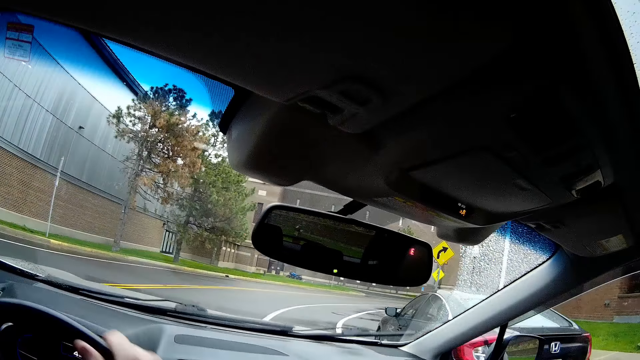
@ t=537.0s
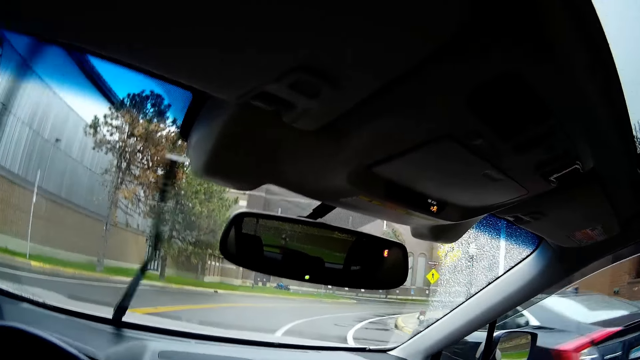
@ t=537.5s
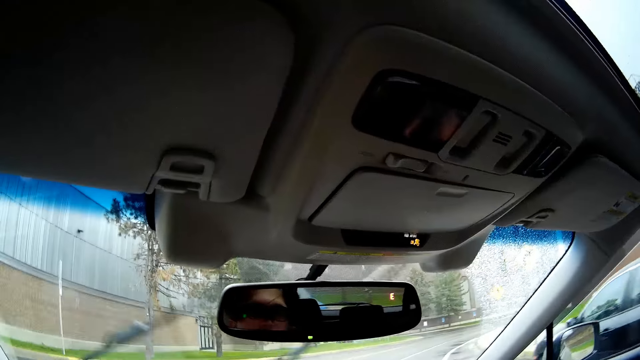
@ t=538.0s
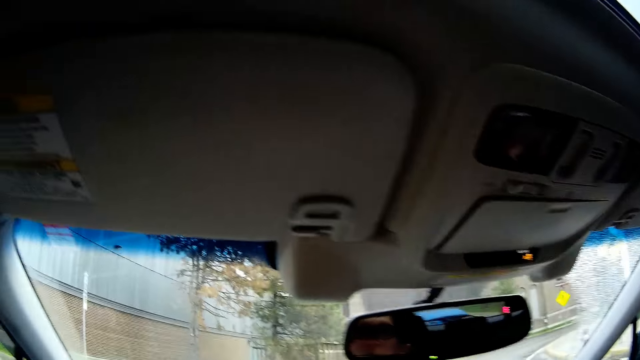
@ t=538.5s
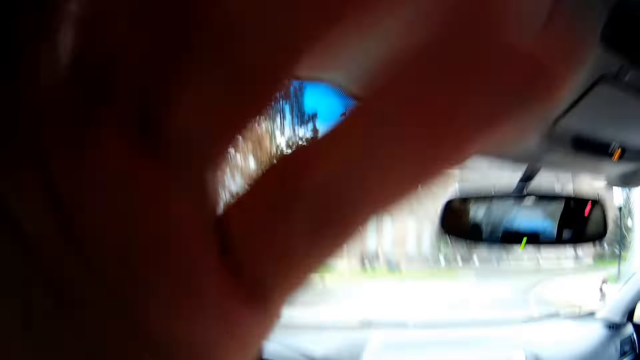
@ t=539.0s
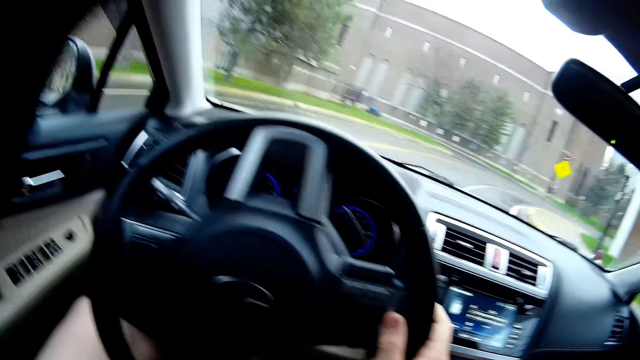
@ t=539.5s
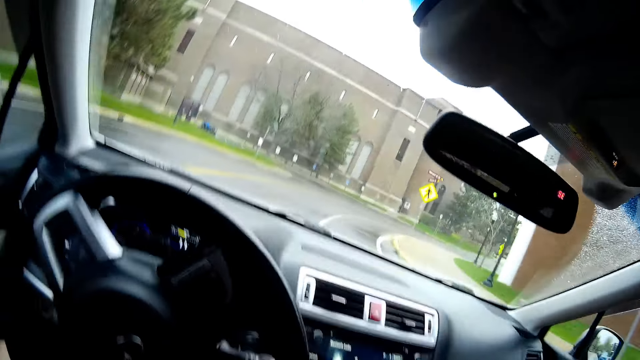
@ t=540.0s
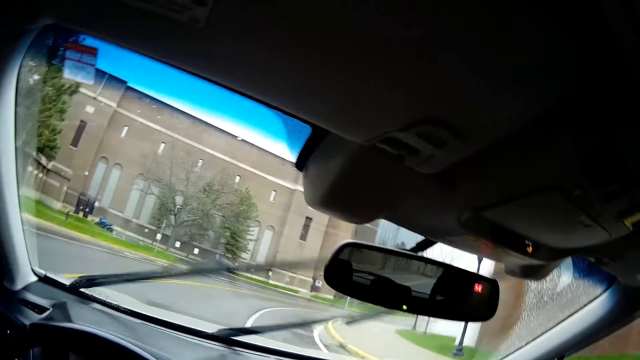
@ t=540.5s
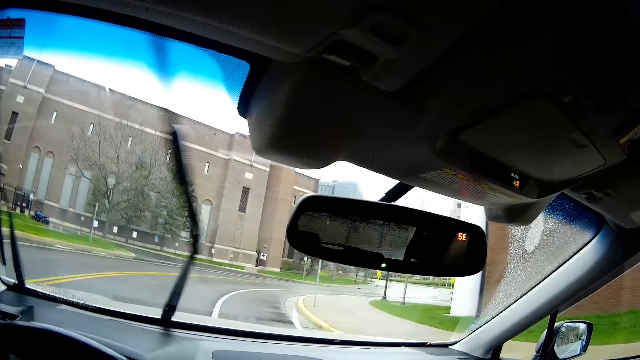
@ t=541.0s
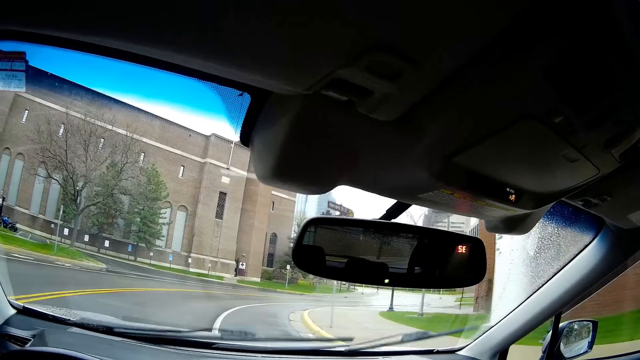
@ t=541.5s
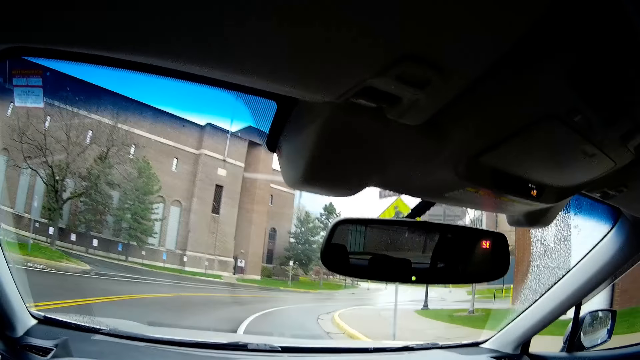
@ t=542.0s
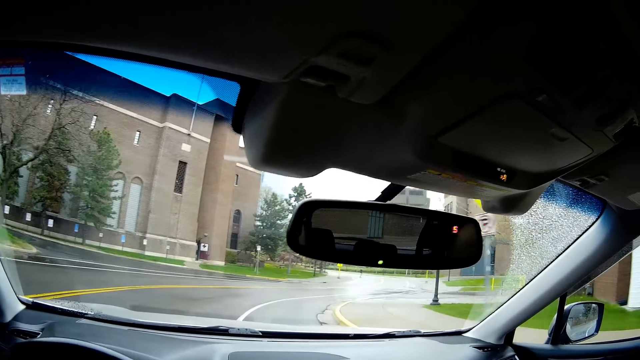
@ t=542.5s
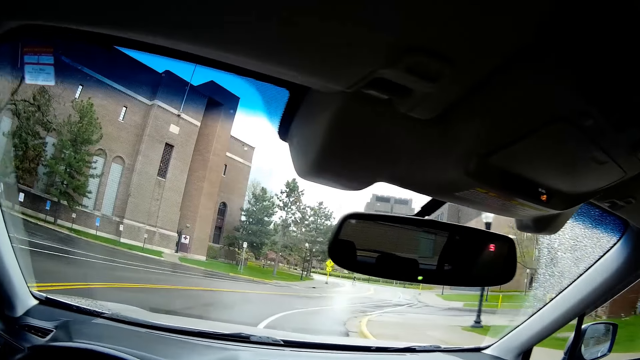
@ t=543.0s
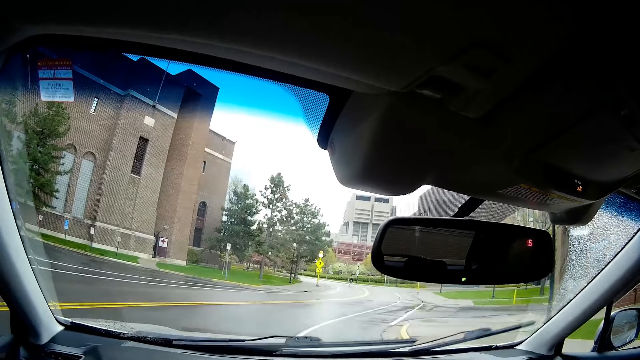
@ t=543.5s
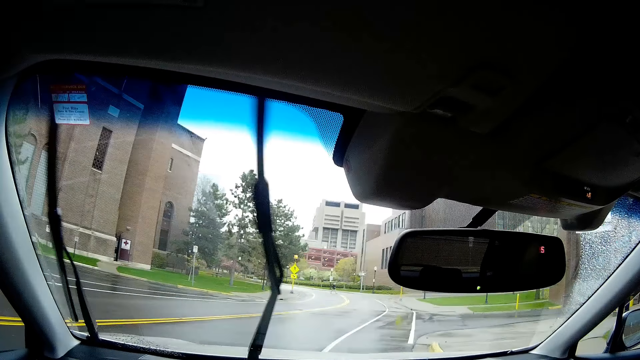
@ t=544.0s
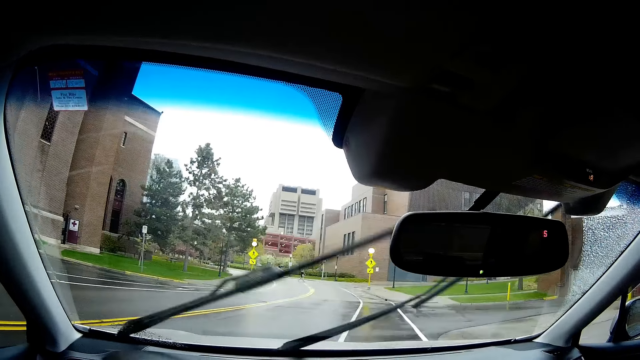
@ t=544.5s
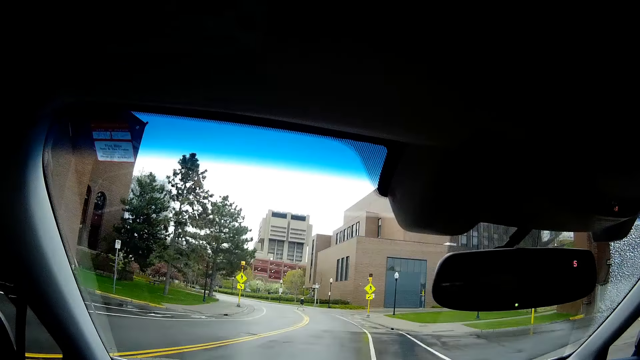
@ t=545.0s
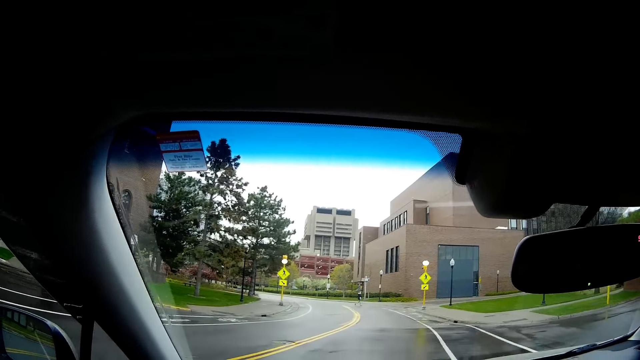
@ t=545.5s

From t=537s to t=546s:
The camera wearer touches the camera on his head with his left hand. He drives the vehicle on the road with his right hand on the steering wheel. He converses with a man.

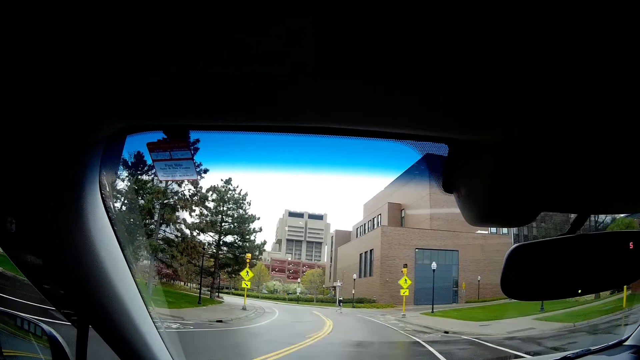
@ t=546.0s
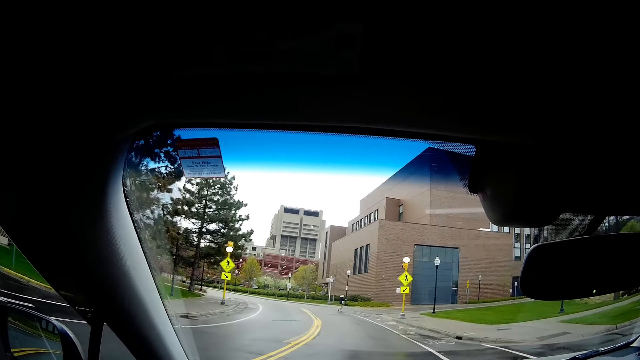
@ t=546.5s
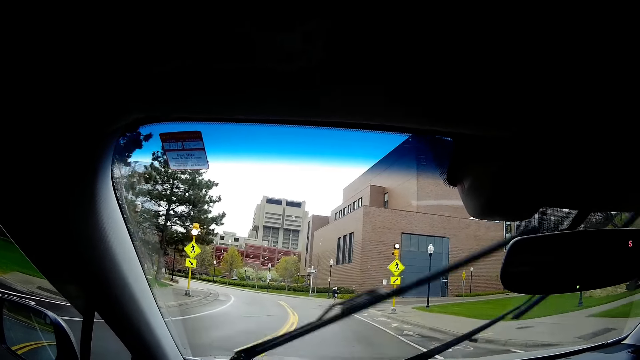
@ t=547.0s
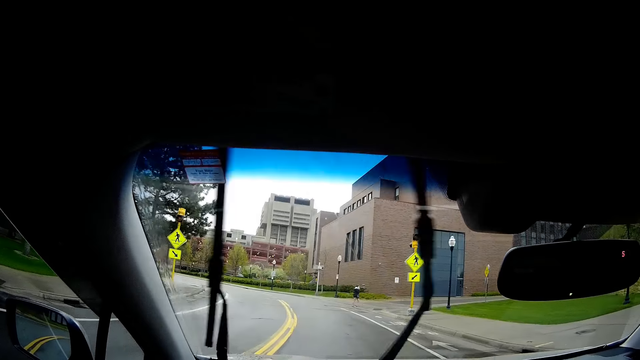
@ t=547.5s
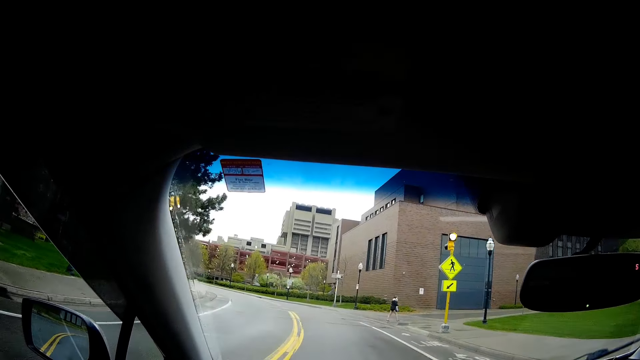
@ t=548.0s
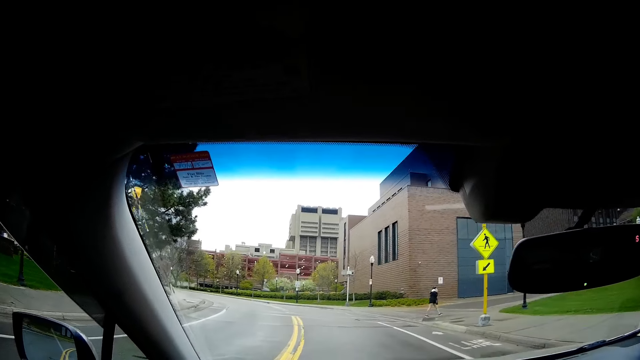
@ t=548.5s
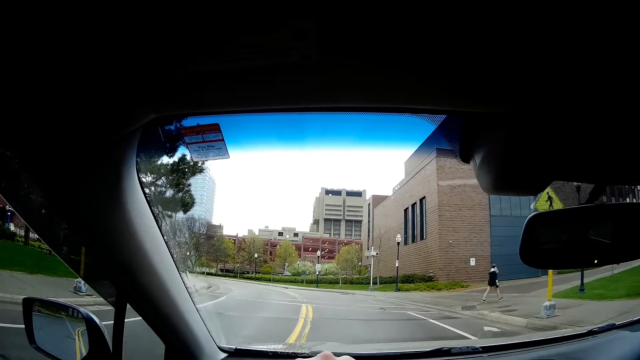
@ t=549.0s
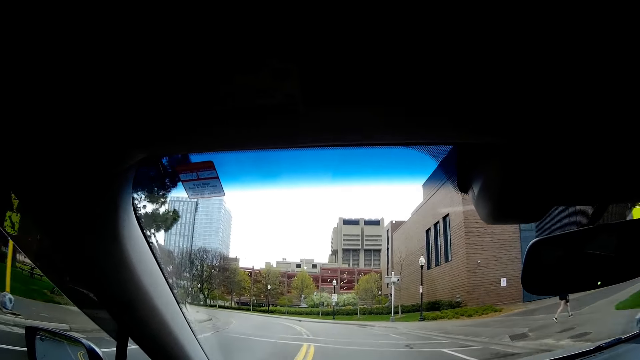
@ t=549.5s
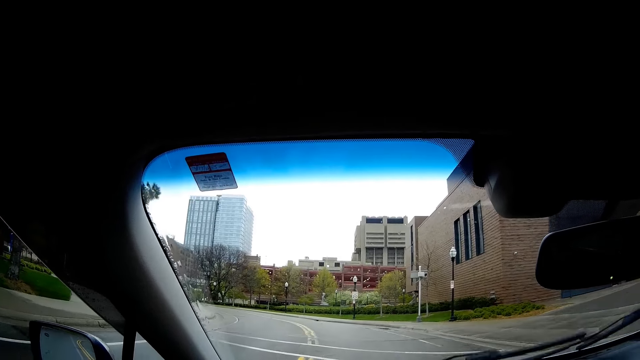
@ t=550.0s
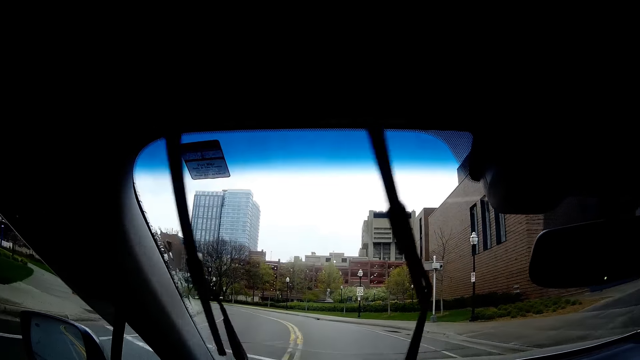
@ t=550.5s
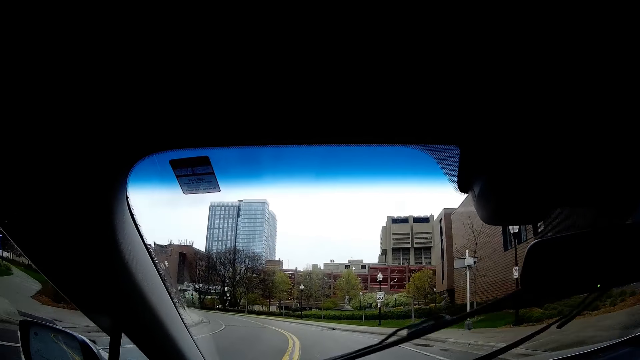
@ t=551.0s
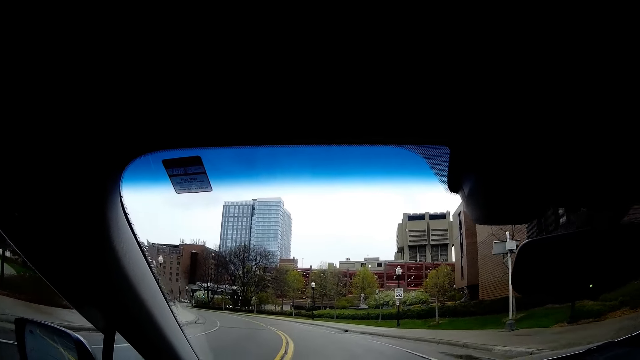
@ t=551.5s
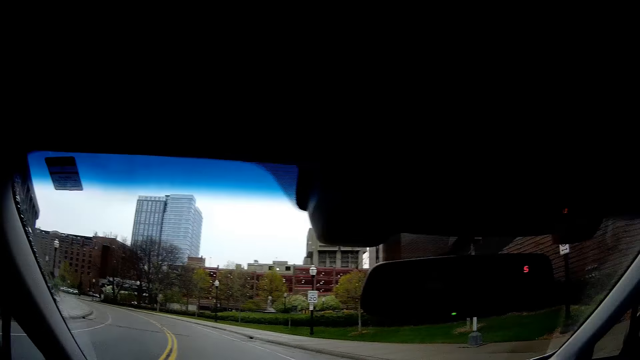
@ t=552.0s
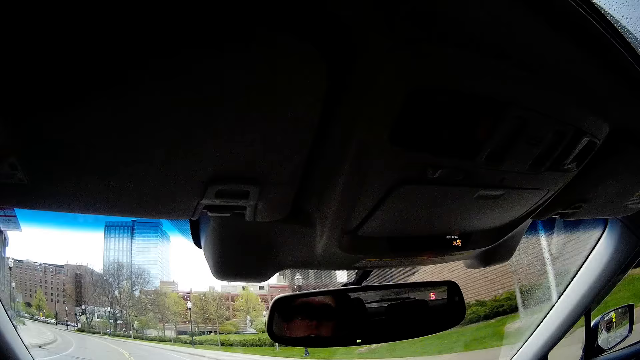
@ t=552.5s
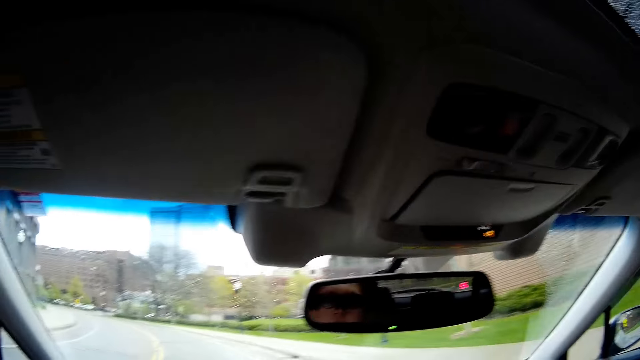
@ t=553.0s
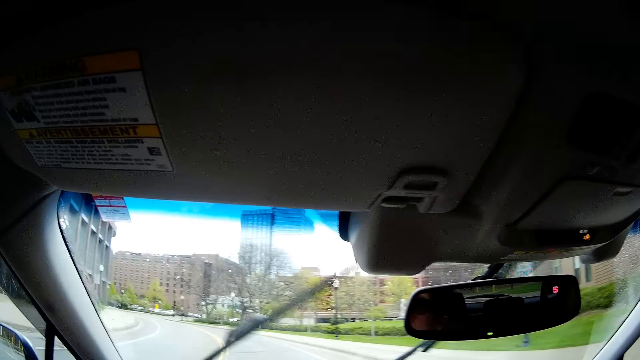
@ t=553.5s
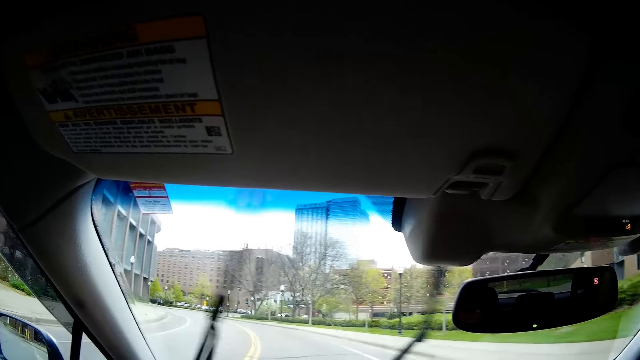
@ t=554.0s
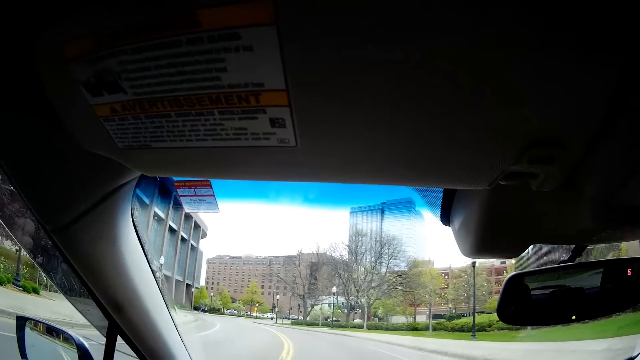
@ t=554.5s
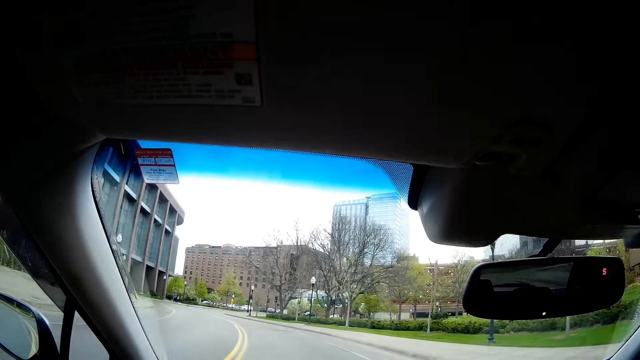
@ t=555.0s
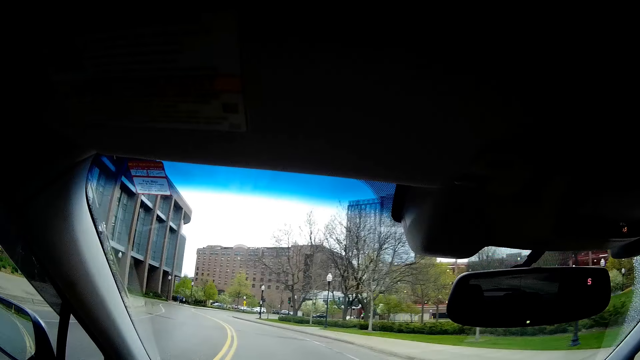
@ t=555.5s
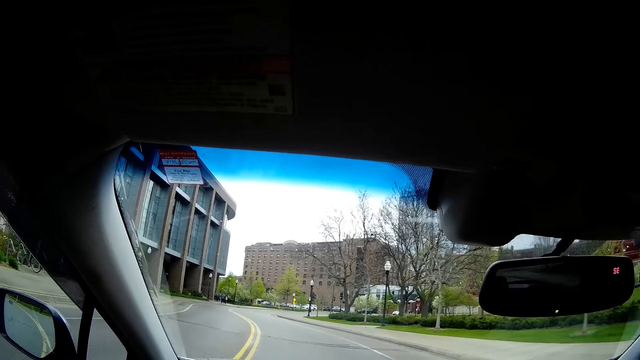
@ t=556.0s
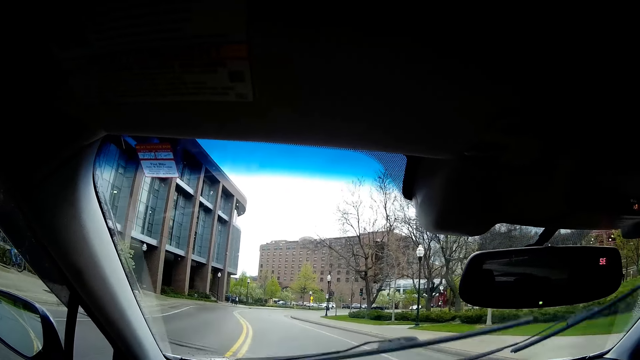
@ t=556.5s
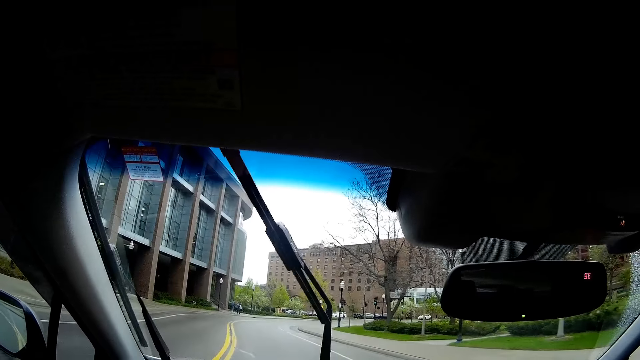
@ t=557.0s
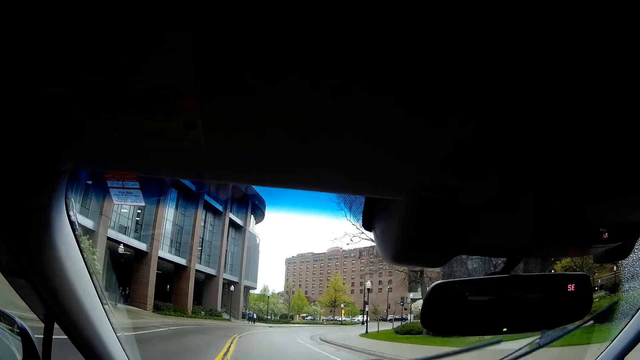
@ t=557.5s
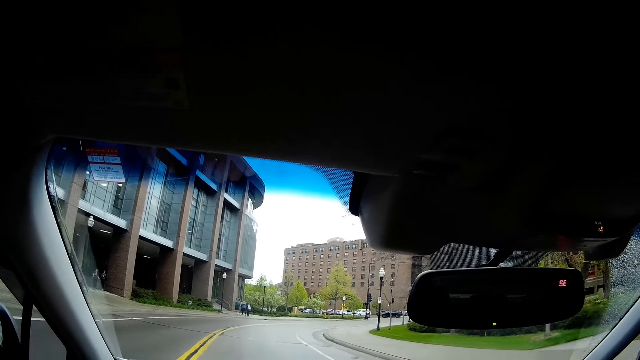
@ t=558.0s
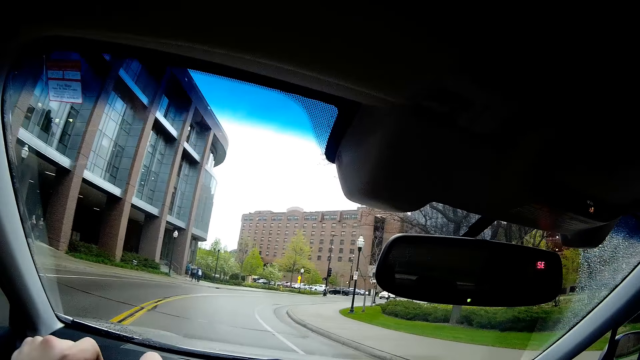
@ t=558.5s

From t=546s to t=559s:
The camera wearer drives the car. They converse with a man. They drive the car.
